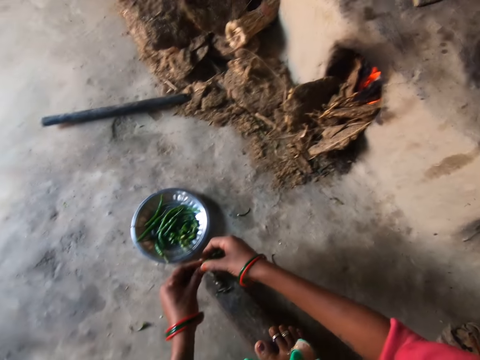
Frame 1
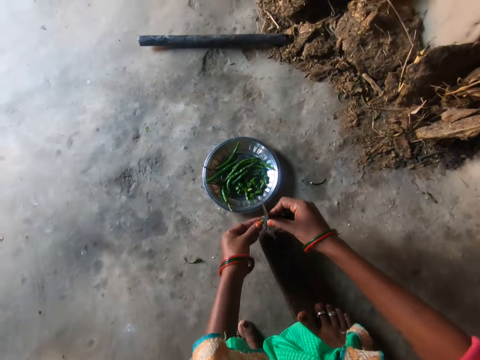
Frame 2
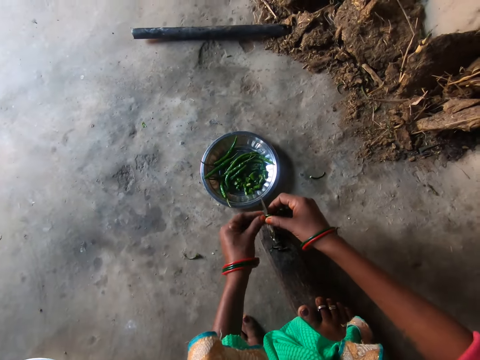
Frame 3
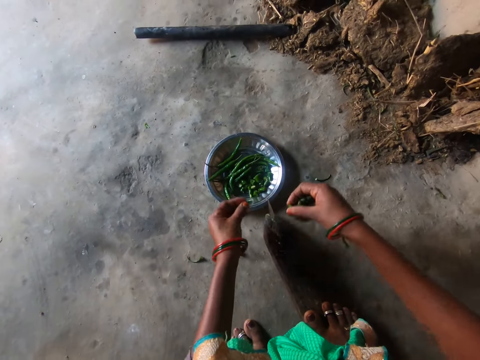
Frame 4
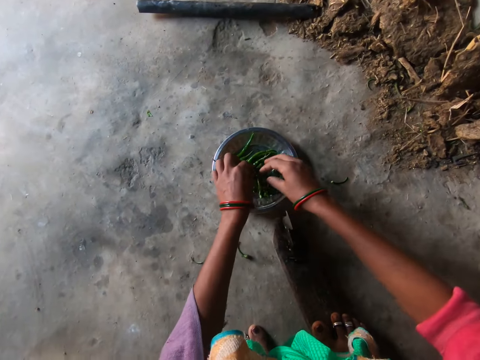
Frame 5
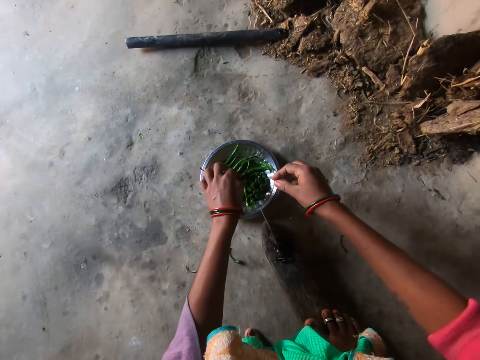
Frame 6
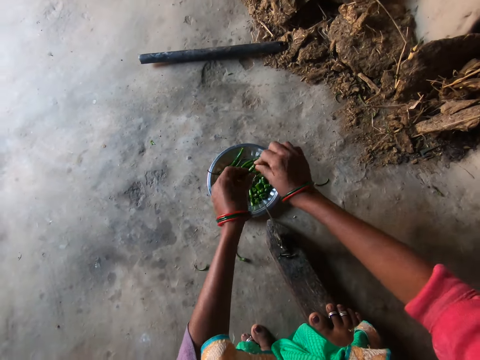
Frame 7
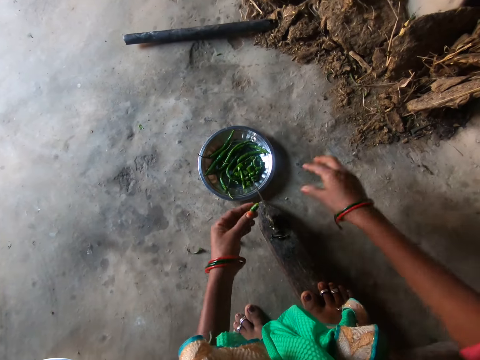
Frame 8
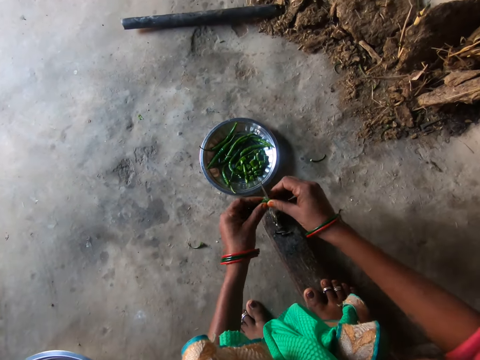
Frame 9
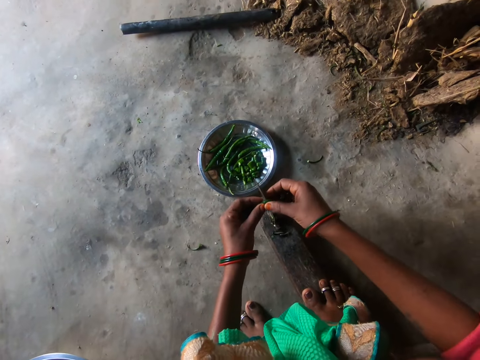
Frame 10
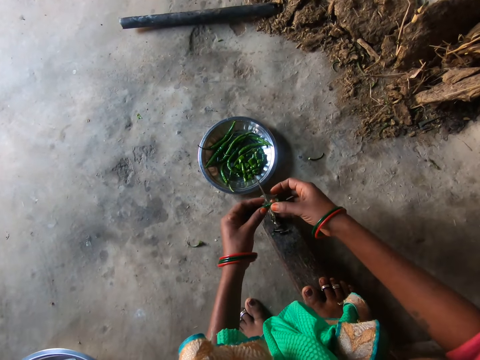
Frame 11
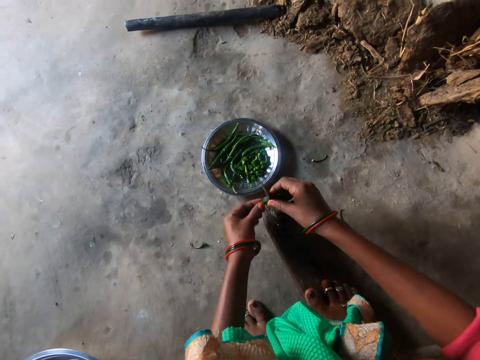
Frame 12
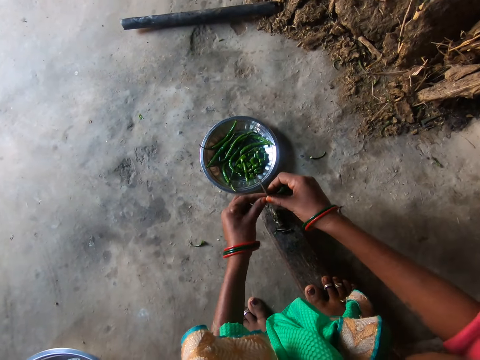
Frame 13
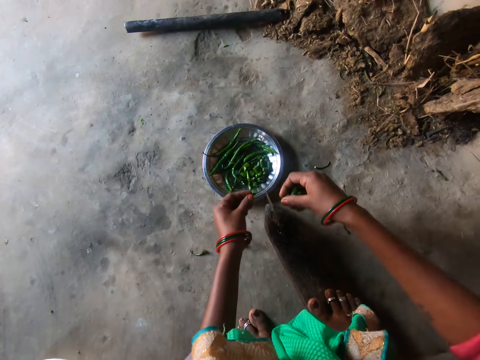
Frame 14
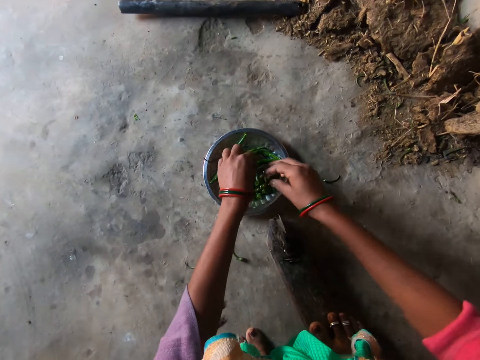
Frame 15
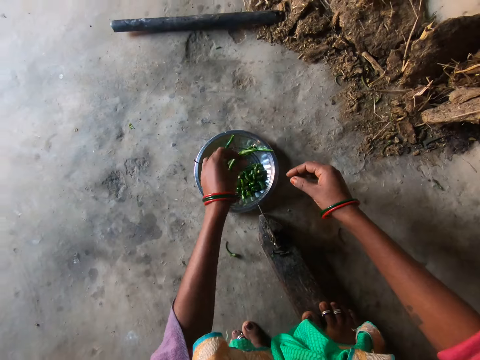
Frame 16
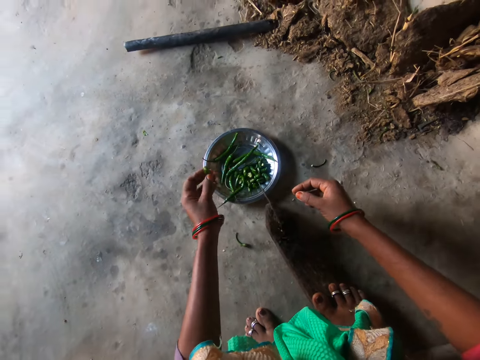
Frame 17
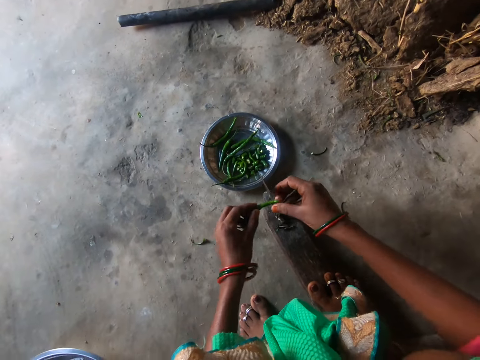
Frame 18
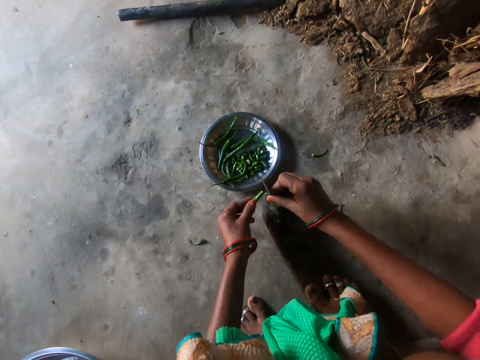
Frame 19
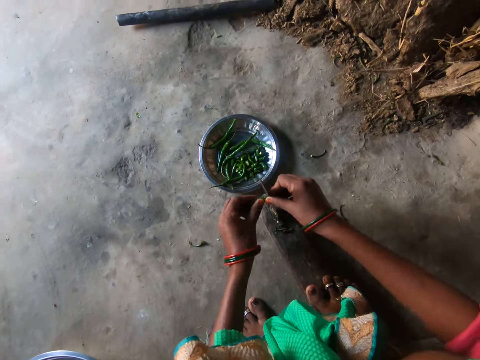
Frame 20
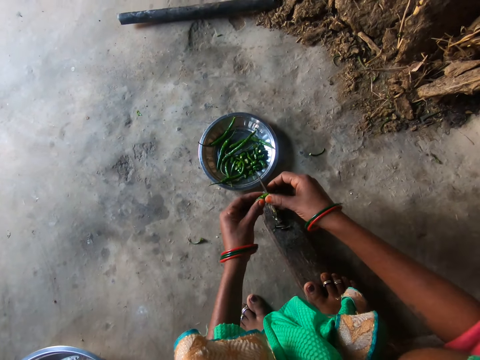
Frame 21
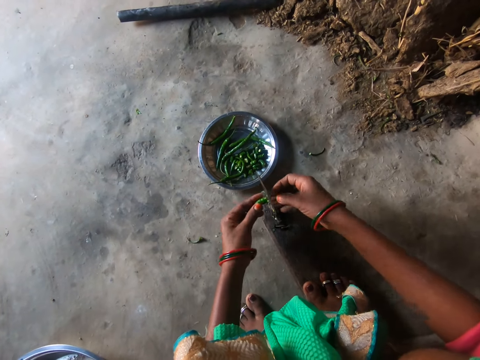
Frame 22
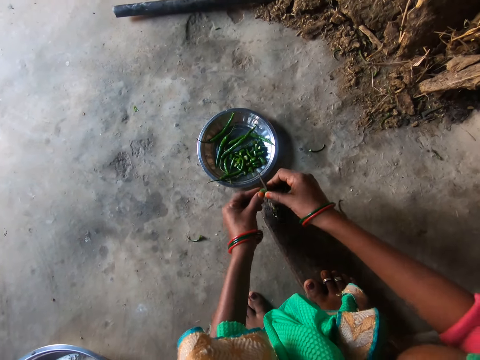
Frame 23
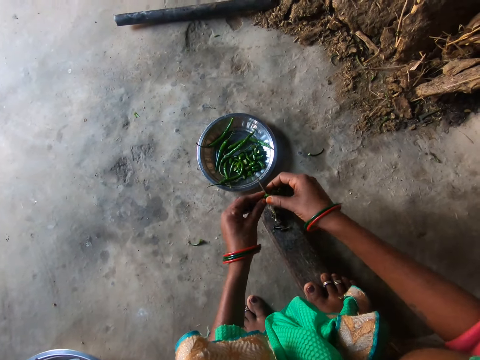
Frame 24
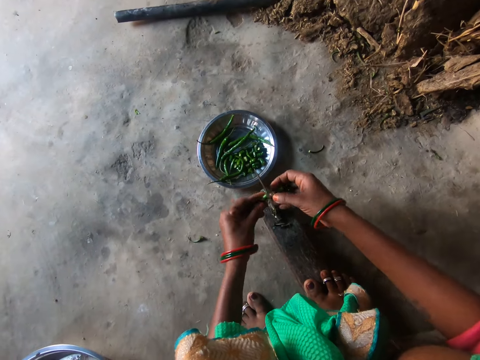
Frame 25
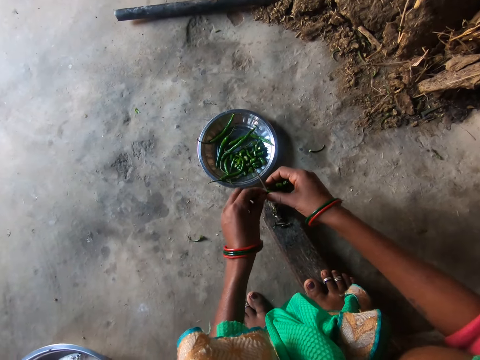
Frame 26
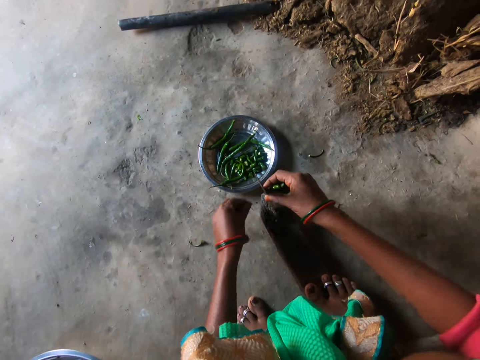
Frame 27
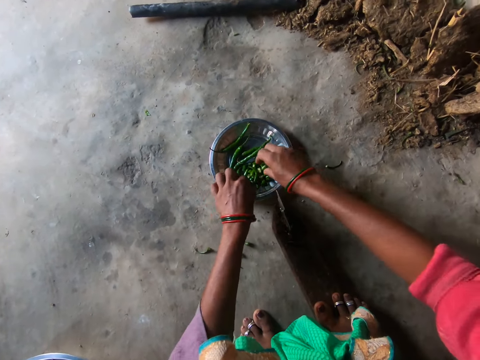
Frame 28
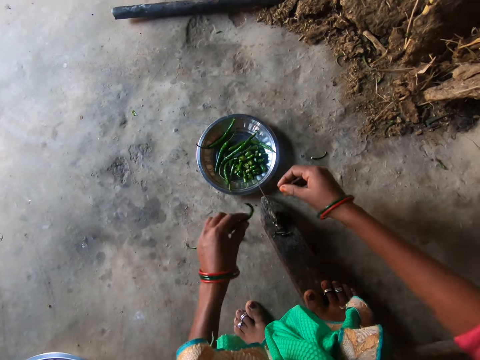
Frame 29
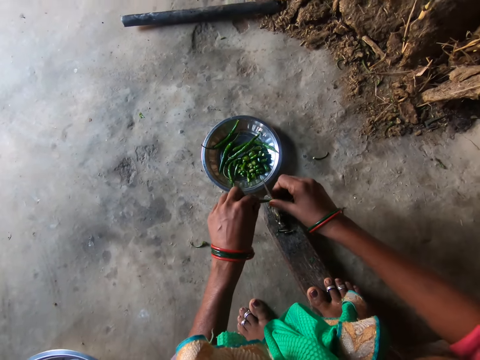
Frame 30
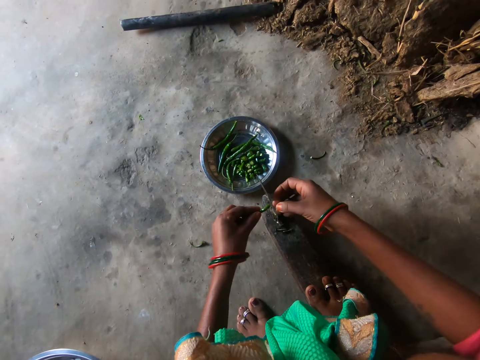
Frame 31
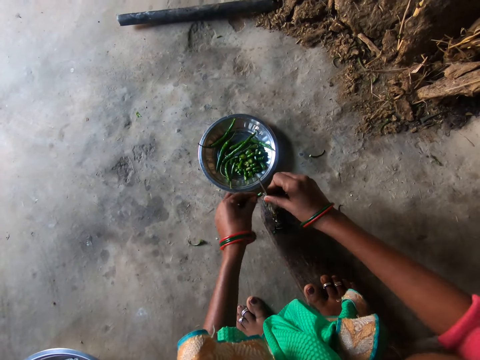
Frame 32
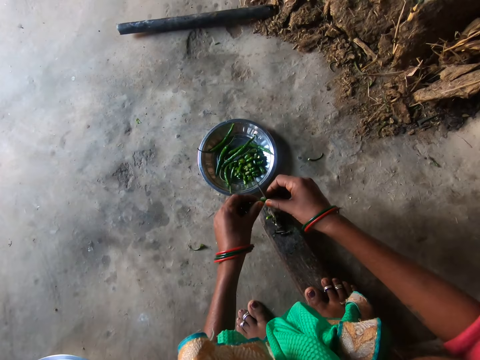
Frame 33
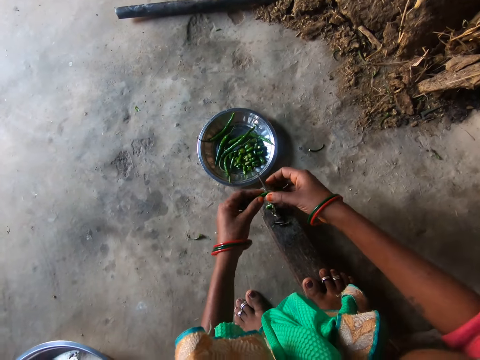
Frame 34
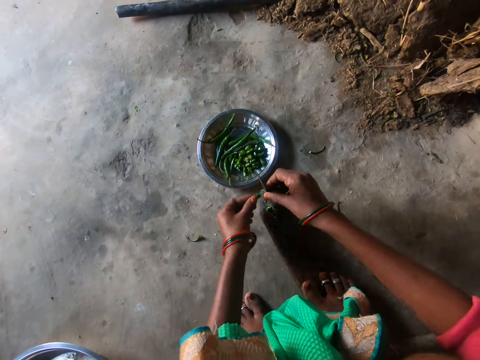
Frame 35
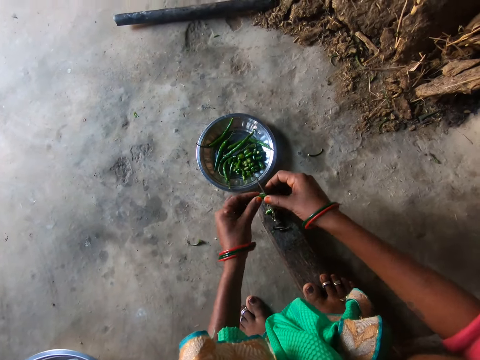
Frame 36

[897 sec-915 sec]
The camera wearer looks around. She drops the small pieces of chili in her right hand in the plate. She takes a chili in the plate with her left hand. She cuts off the branch on the chili with her right hand. She cuts the chili with the knife. She drops the small pieces of chili in her right hand in the plate. She takes a chili in the plate with her left hand. She cuts the chili with the knife. She drops the small pieces of chili in her right hand in the plate. She takes a chili in the plate with her left hand. She cuts the chili with the knife.

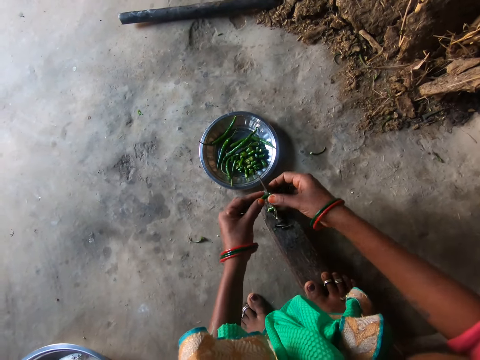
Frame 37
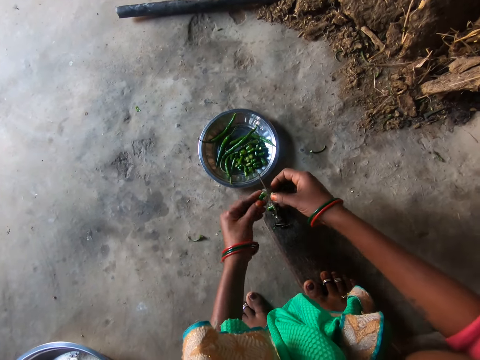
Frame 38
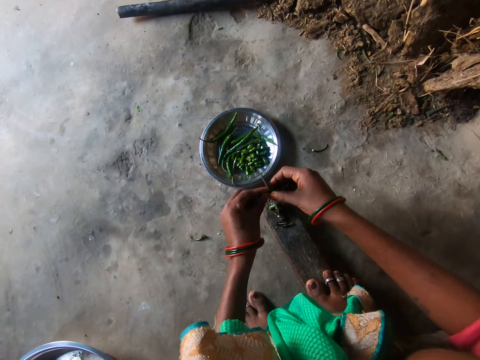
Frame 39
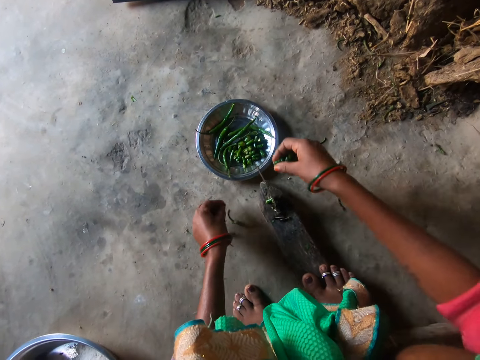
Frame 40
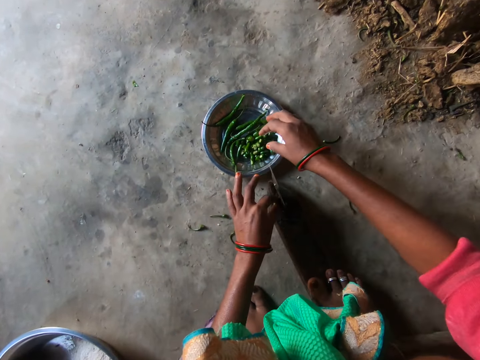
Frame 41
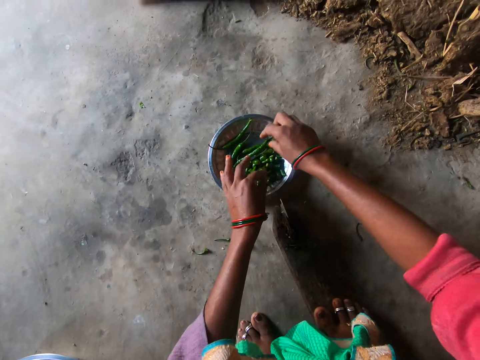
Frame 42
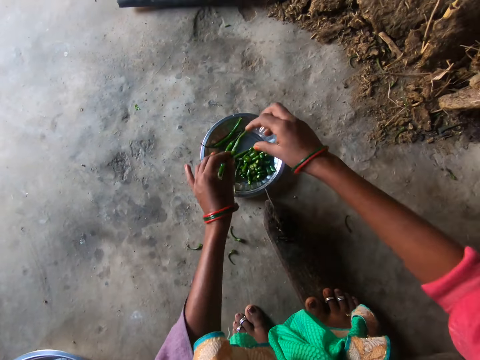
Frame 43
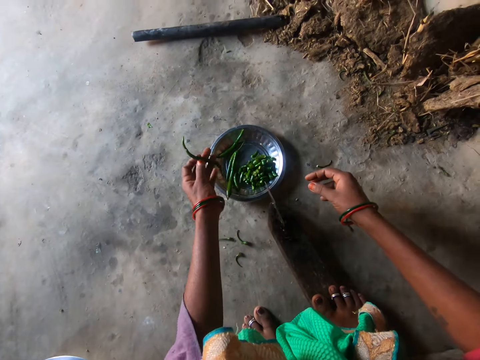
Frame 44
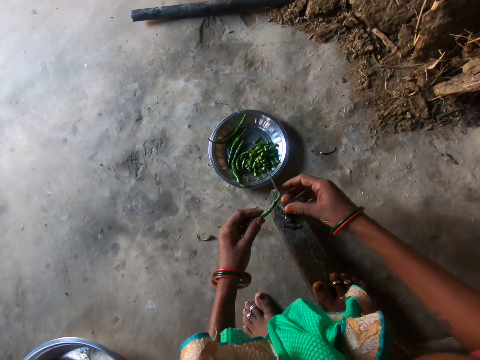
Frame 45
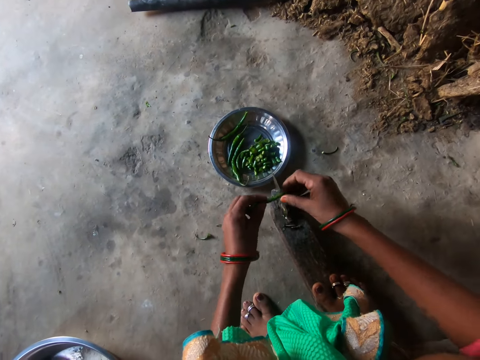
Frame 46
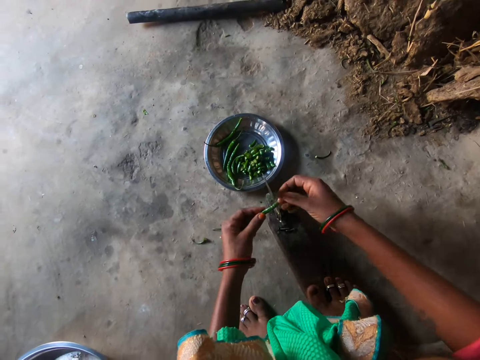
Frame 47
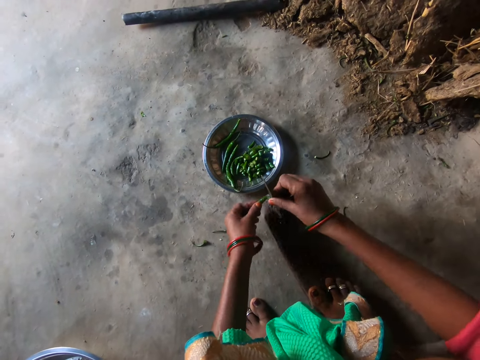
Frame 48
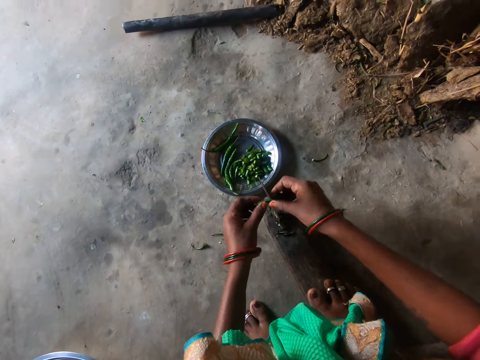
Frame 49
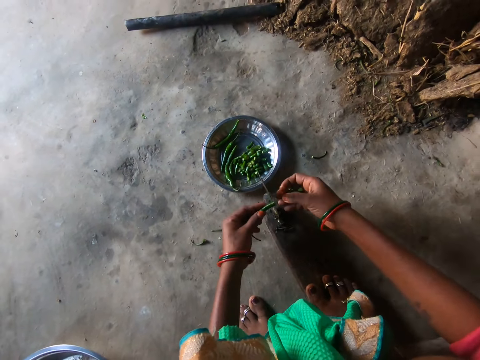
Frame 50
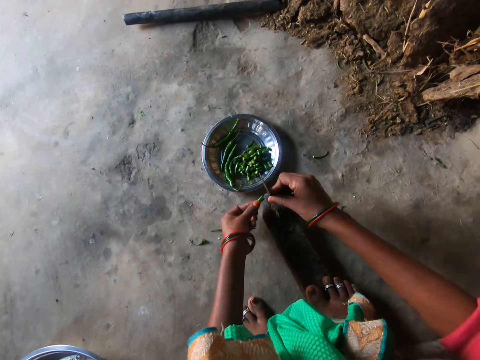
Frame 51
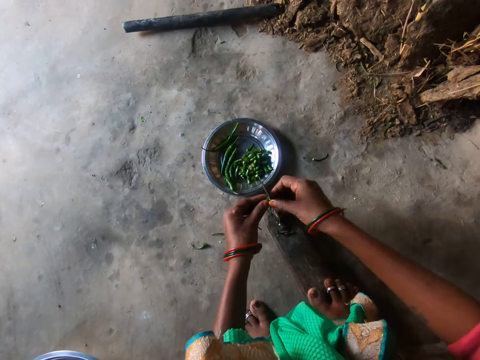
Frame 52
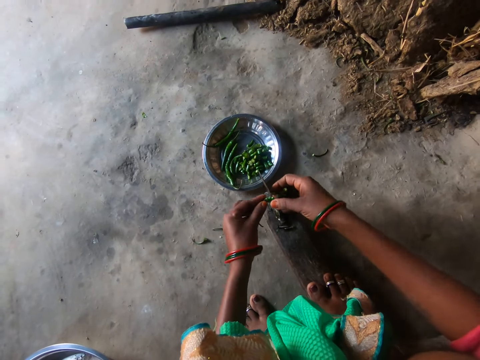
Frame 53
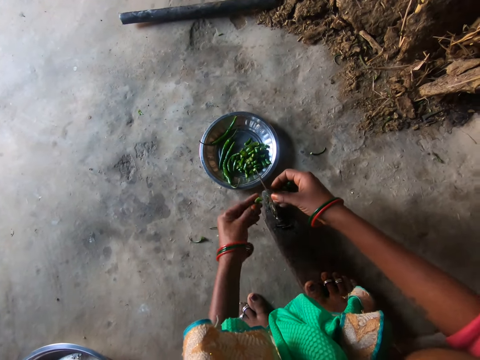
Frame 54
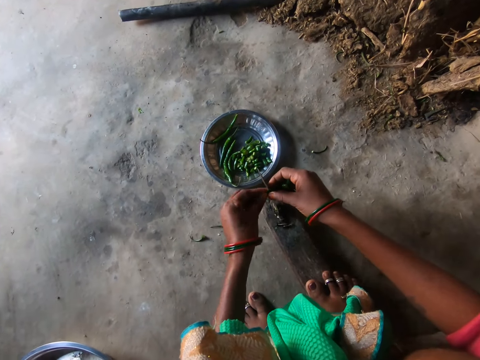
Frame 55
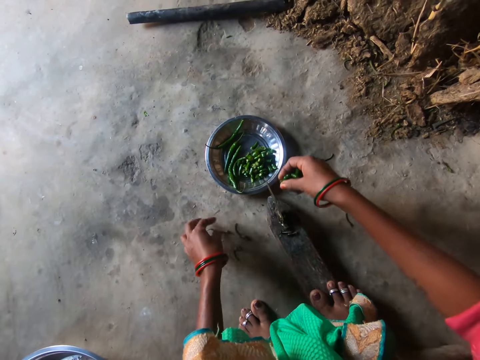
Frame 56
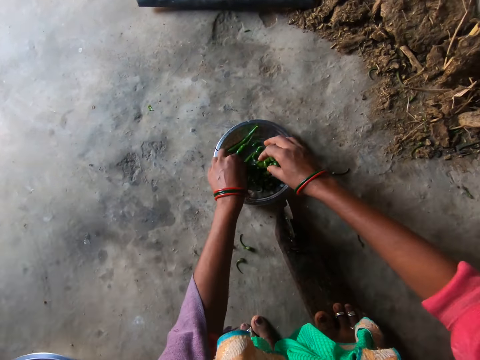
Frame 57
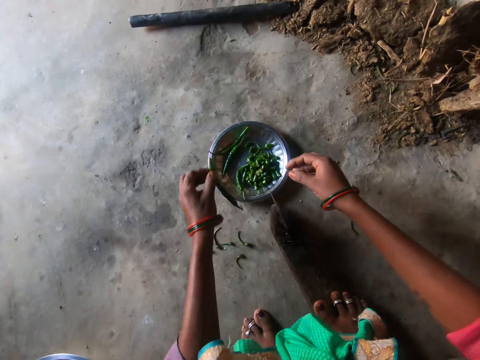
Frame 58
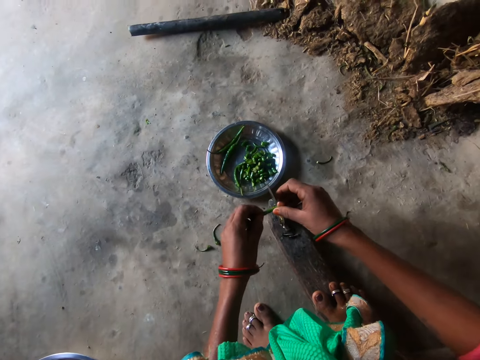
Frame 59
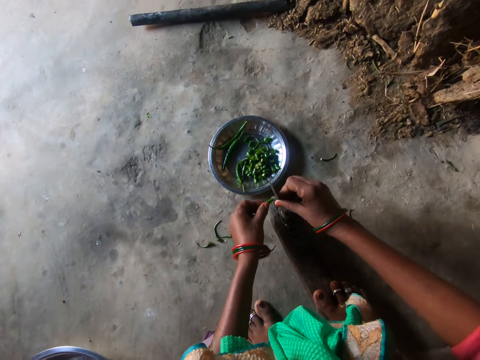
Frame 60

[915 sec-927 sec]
The camera wearer drops the small pieces of chili in her right hand in the plate. She takes a chili in the plate with her right hand. She moves the chili in her right hand to her left hand. She cuts the chili with the knife. She drops the small pieces of chili in her right hand in the plate. She takes a chili in the plate with her left hand. She cuts the chili with the knife.
